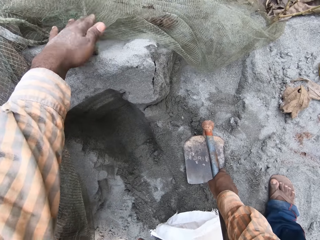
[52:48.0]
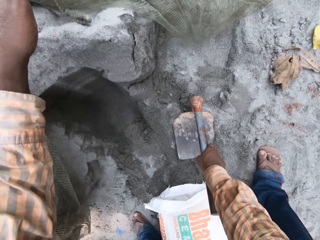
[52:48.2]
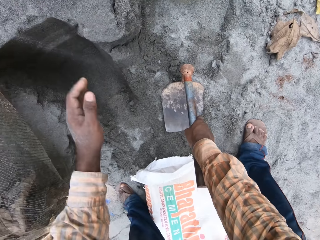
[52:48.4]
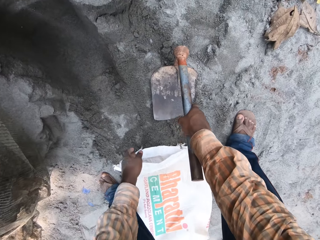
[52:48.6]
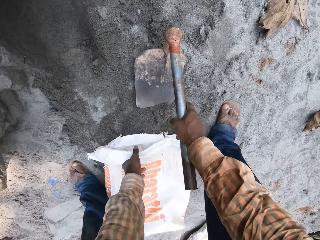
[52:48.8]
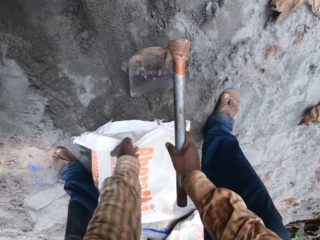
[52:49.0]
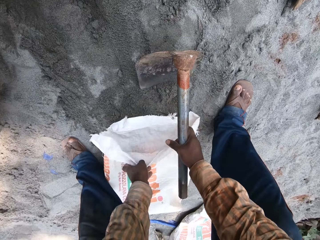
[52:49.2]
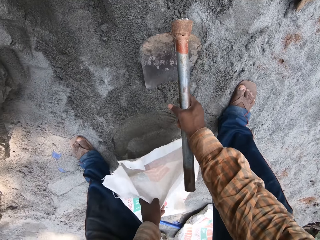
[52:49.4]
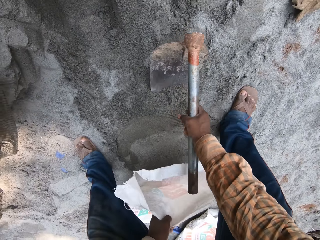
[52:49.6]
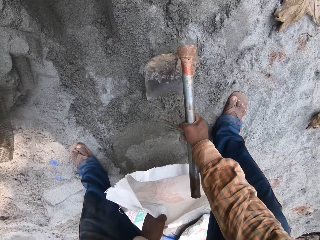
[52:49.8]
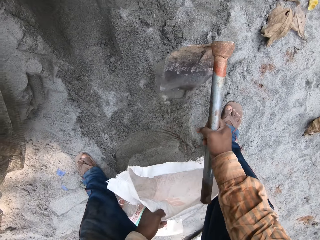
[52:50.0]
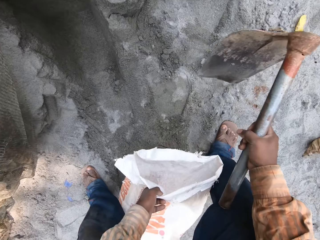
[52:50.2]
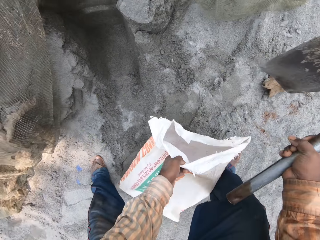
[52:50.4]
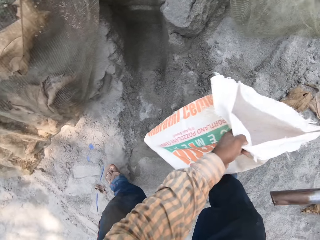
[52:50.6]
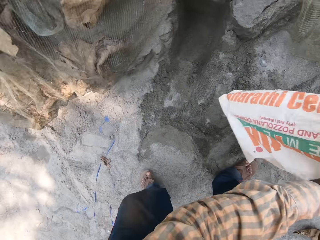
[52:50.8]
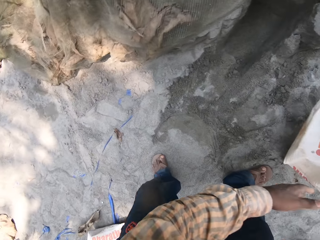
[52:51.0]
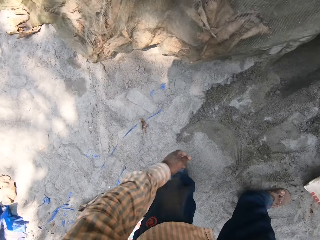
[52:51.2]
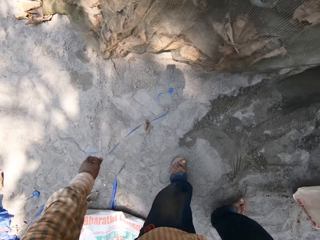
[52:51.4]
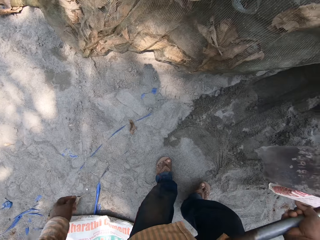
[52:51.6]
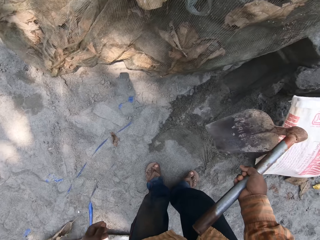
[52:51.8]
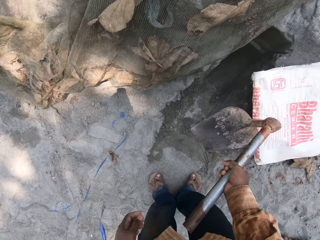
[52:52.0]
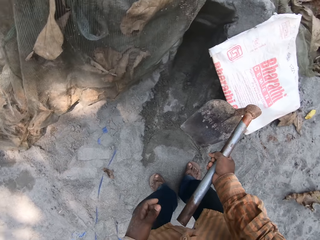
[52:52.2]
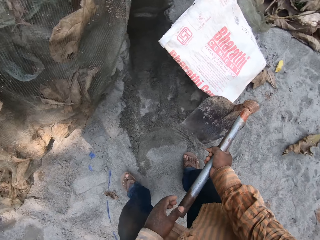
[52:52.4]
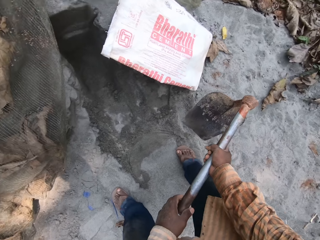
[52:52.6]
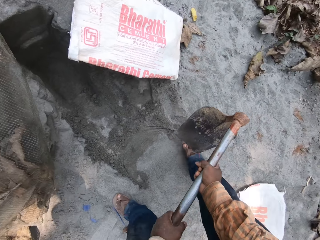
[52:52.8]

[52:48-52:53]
The camera wearer uncovers the sand. He moves the sack on the ground with his left hand. He lifts the hoe from the ground with his right hand. He throws the bag.

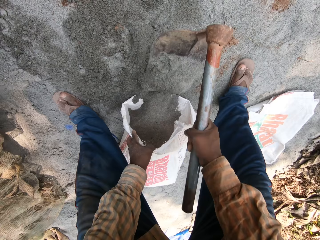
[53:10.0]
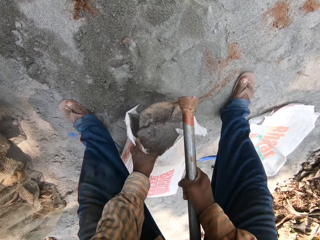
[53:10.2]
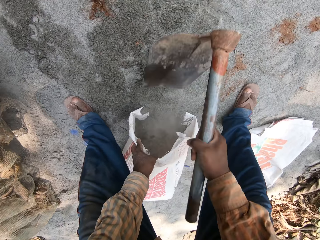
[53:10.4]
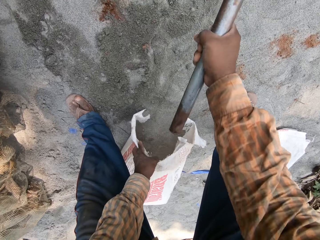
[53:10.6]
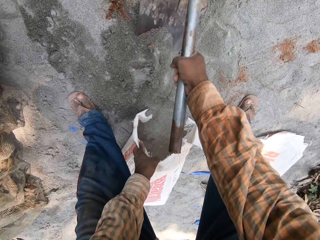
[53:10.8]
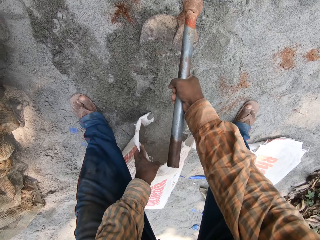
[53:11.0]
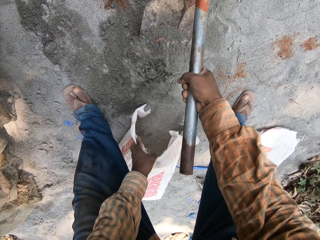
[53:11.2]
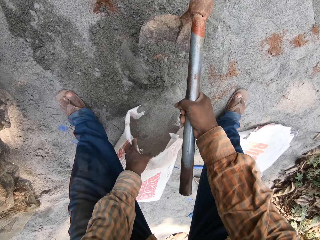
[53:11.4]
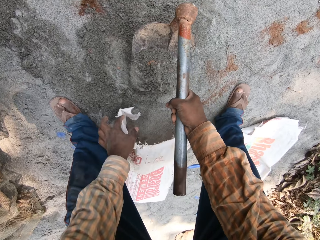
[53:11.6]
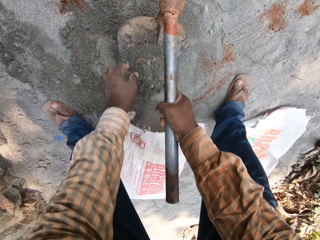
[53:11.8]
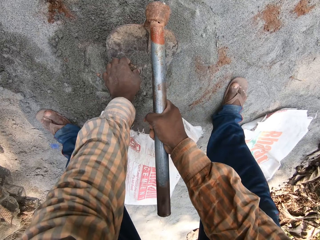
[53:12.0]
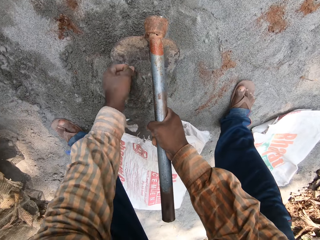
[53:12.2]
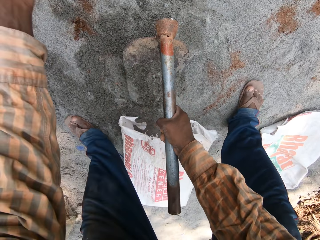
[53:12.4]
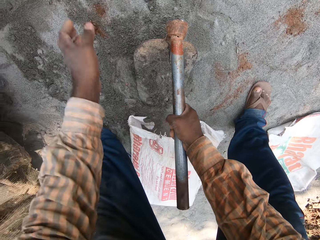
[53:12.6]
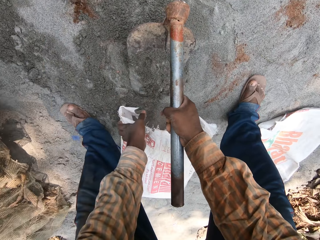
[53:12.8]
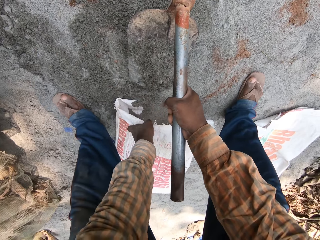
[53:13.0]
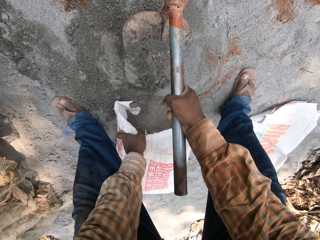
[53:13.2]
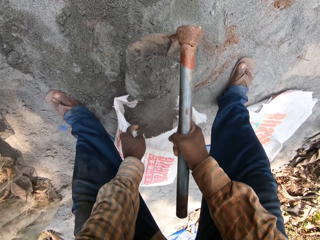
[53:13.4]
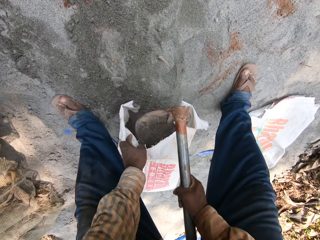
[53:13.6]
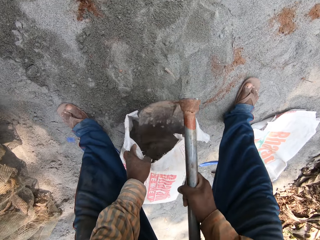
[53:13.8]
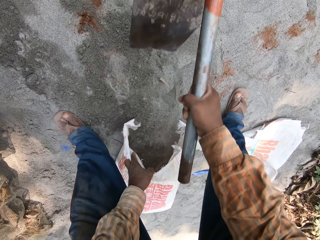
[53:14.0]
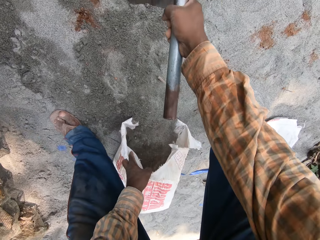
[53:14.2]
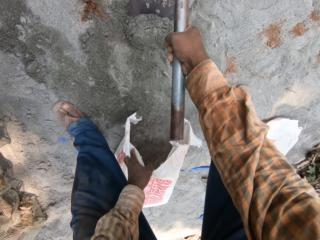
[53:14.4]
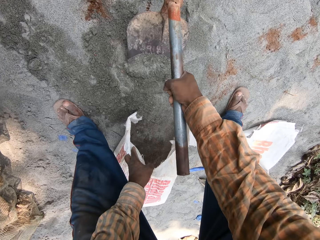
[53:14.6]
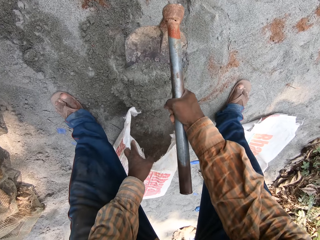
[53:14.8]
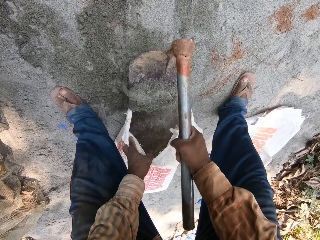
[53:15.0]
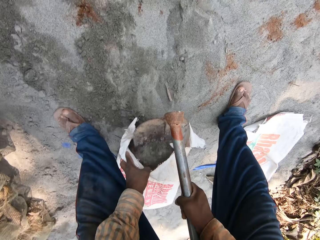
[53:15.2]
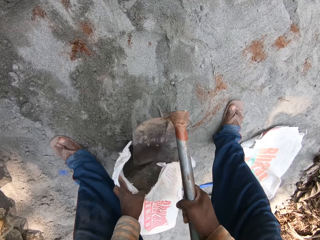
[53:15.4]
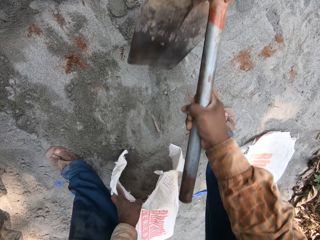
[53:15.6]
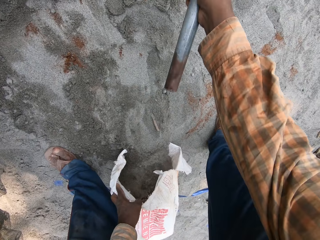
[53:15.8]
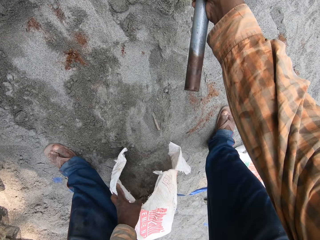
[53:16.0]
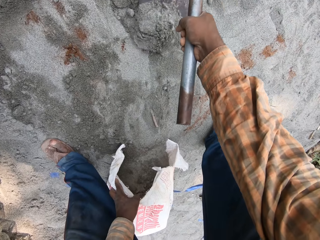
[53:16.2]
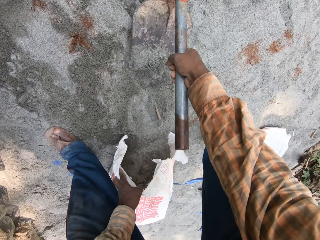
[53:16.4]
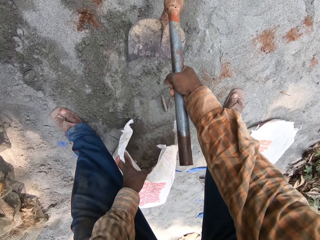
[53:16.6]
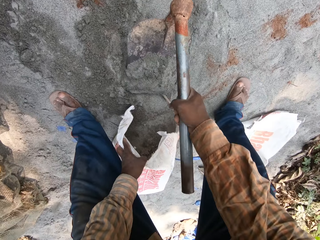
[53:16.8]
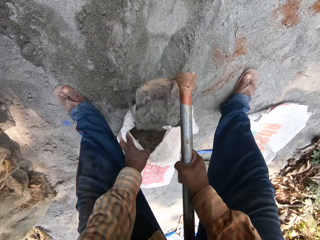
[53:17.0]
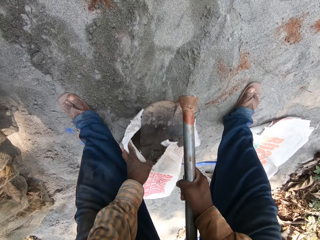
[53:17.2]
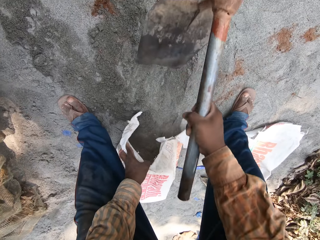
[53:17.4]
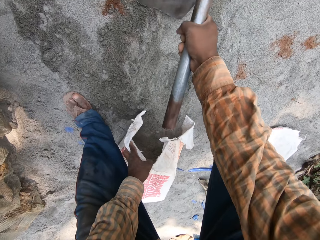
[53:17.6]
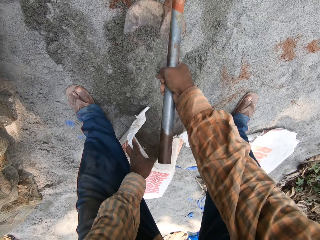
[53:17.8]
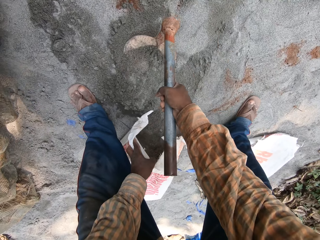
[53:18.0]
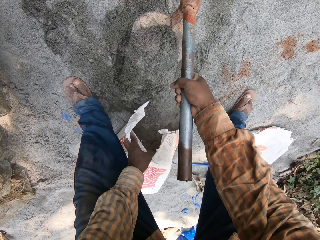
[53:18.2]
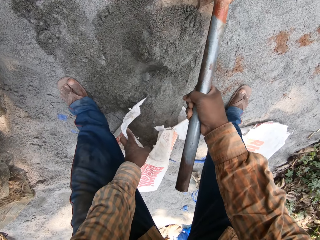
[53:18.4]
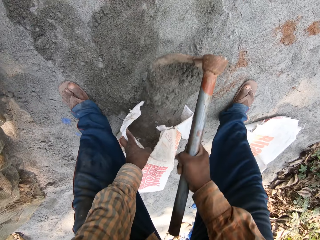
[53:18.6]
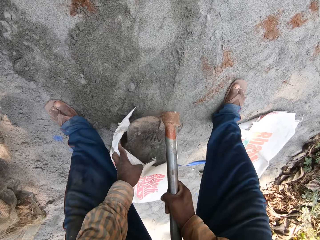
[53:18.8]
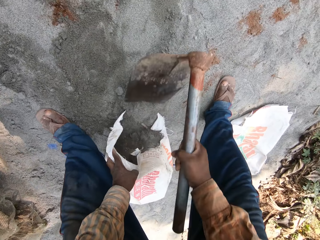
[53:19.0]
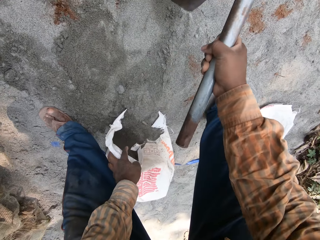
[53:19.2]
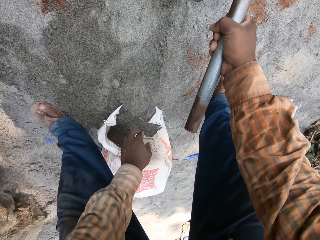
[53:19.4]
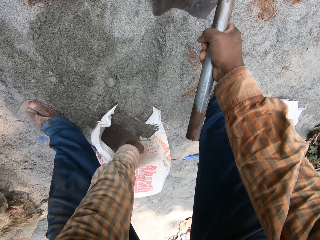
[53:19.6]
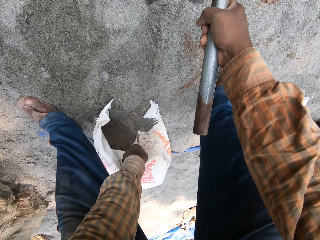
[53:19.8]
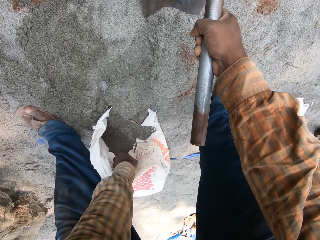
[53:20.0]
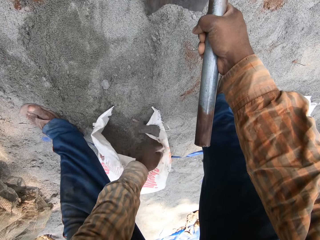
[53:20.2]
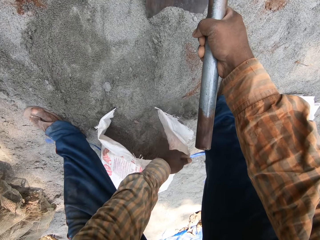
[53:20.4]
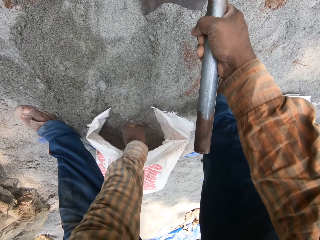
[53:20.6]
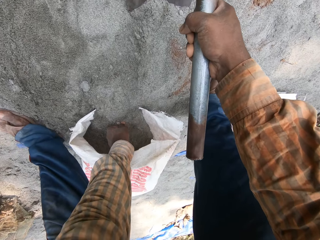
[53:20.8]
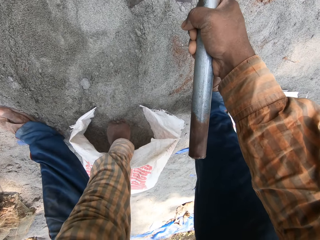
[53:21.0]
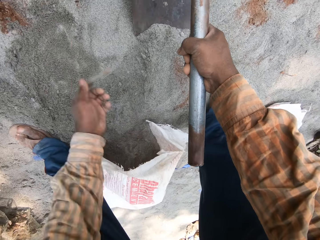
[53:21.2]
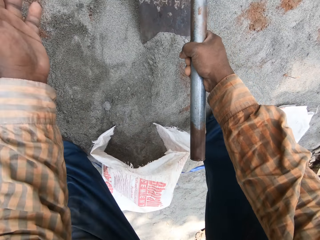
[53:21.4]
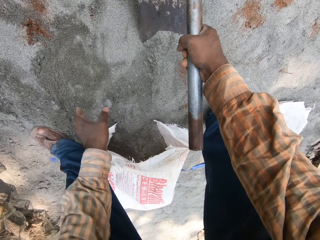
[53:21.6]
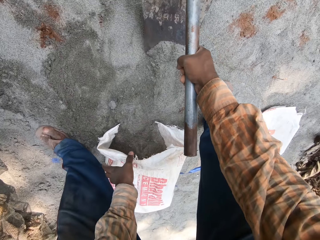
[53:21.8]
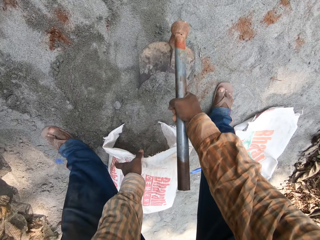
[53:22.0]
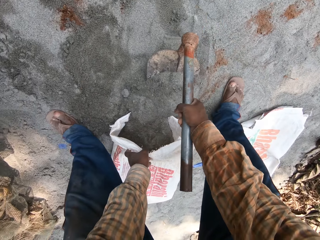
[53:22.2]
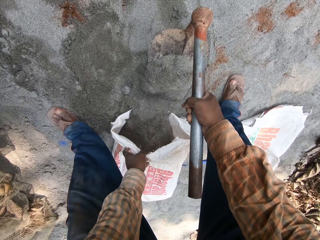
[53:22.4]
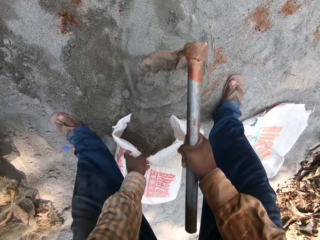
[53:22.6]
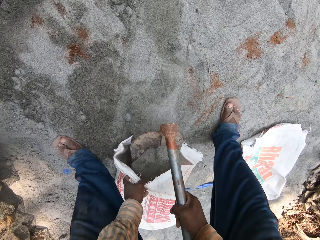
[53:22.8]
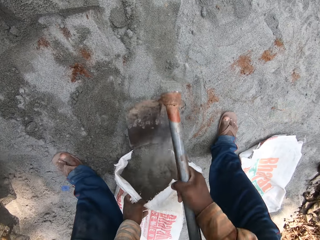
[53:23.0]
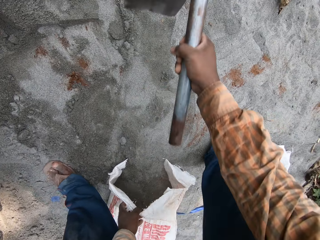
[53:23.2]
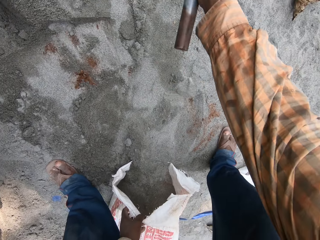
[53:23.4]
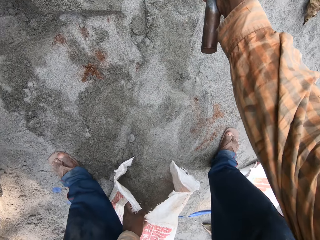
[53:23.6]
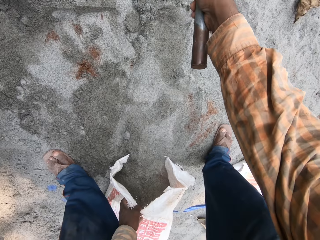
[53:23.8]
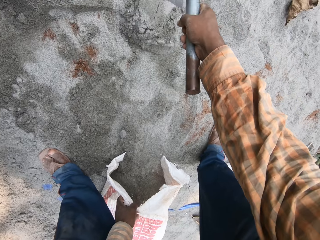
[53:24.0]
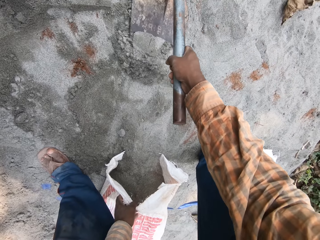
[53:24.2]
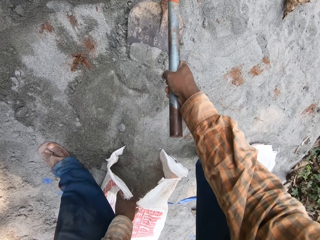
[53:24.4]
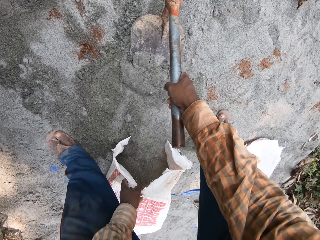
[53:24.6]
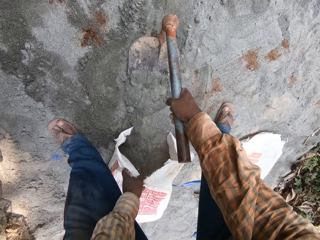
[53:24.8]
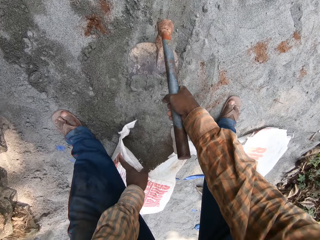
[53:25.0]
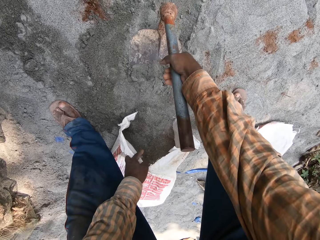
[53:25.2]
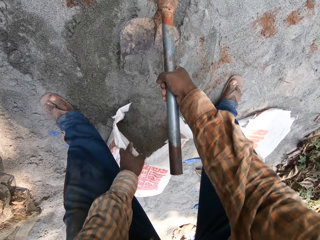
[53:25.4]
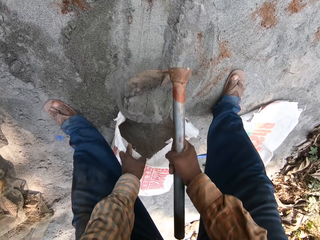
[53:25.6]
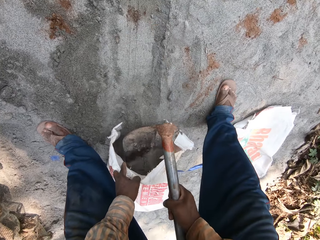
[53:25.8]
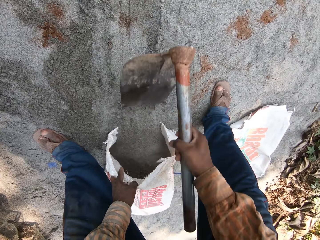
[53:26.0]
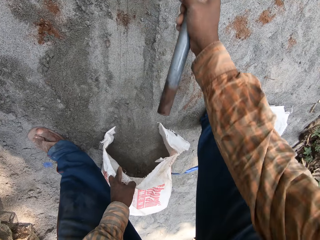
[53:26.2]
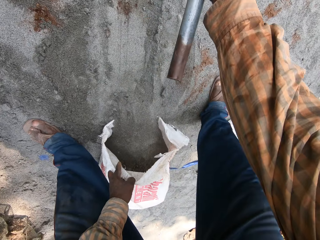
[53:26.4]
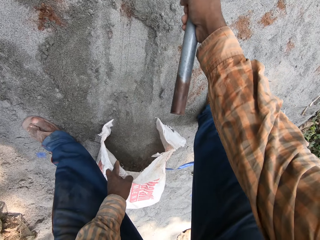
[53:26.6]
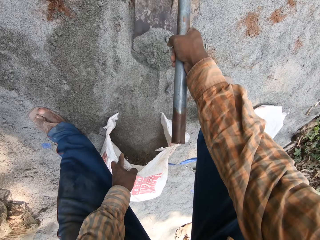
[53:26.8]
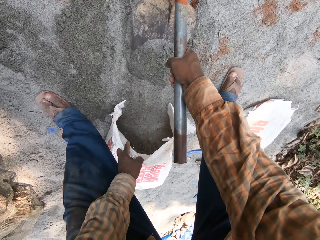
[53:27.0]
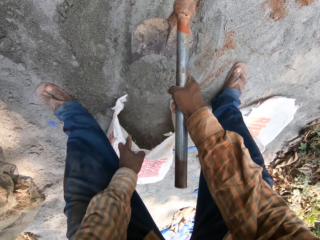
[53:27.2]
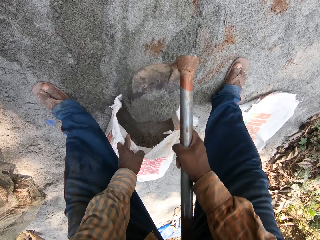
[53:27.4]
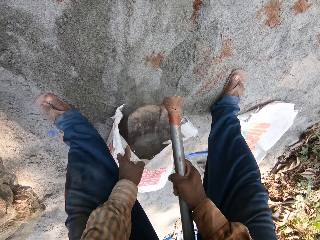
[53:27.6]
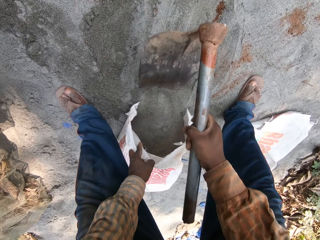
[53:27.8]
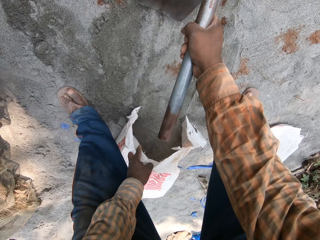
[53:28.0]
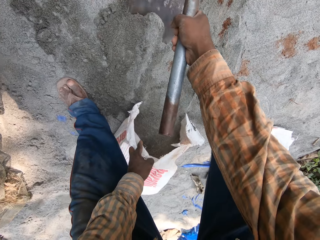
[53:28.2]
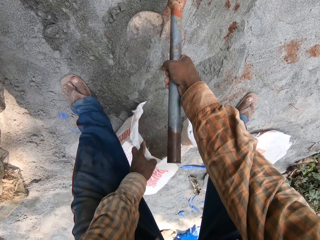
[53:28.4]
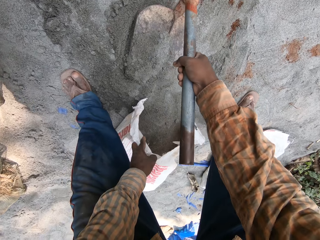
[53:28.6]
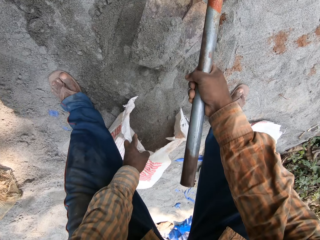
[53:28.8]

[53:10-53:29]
The camera wearer scoops the sand and puts the sand on the bag. He scoops the sand. He removes a stone from the sand on the hoe in his right hand with his left hand. He holds the sack with his left hand. He packs the sand into the sack in his left hand with the hoe in his right hand. He scoops the sand and puts the sand on the bag. He scoops the sand and puts the sand on the bag. He adjusts the bag. He removes a stick from the sand in the sack with his left hand. He holds the sack with his left hand. He scoops the sand. He packs the sand into the sack in his left hand with the hoe in his right hand. He scoops the sand and puts the sand on the bag. He scoops the sand and puts the sand on the bag.
